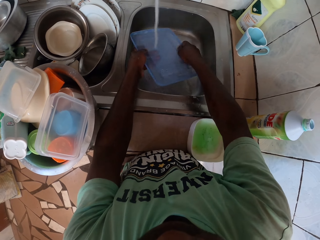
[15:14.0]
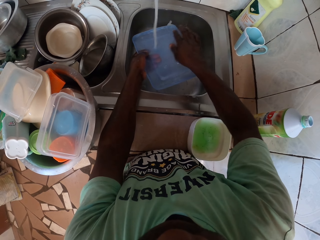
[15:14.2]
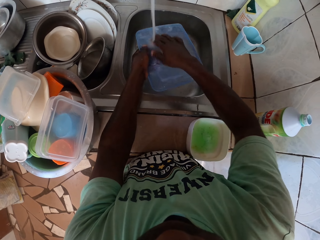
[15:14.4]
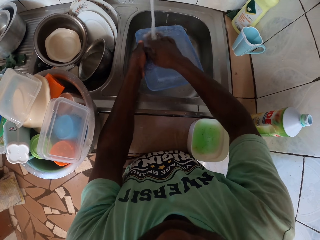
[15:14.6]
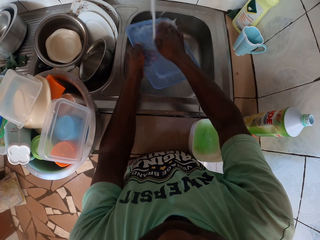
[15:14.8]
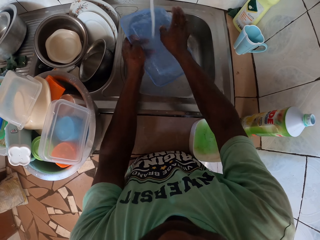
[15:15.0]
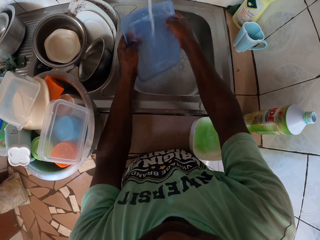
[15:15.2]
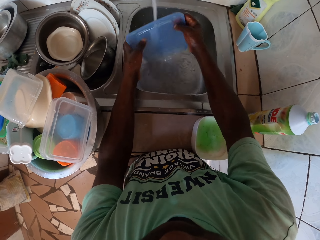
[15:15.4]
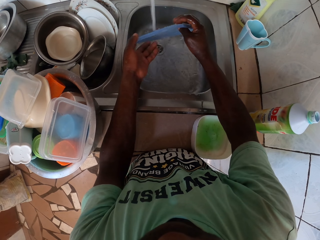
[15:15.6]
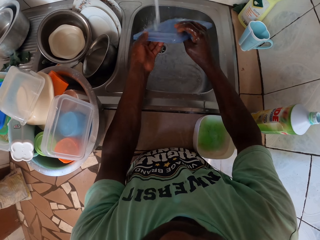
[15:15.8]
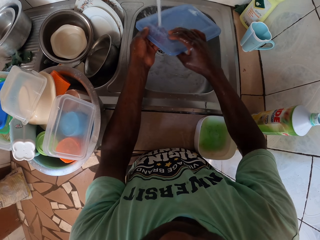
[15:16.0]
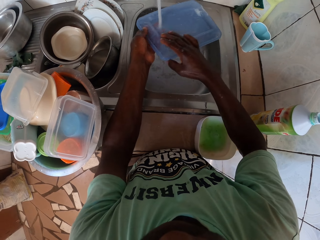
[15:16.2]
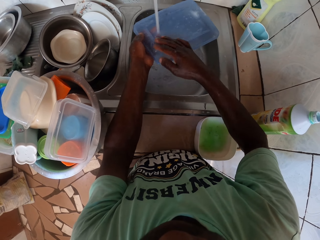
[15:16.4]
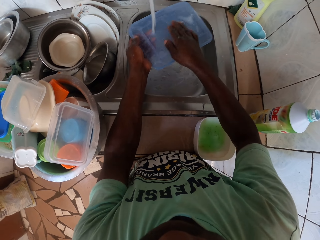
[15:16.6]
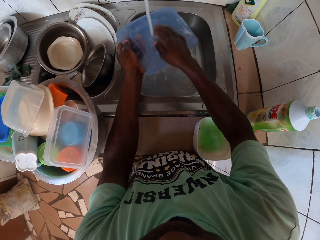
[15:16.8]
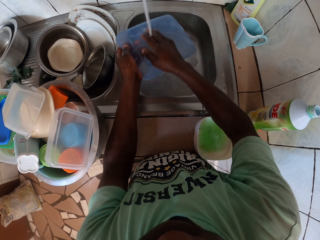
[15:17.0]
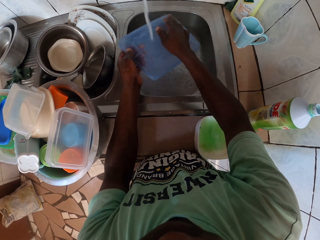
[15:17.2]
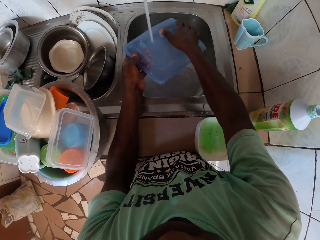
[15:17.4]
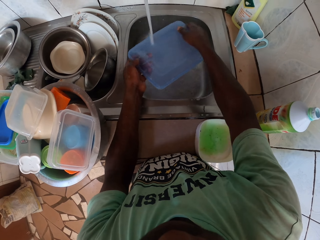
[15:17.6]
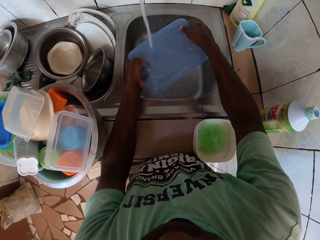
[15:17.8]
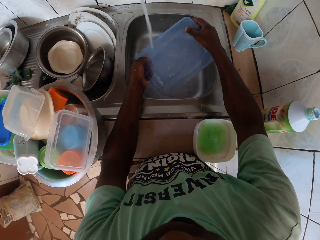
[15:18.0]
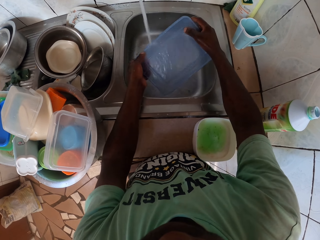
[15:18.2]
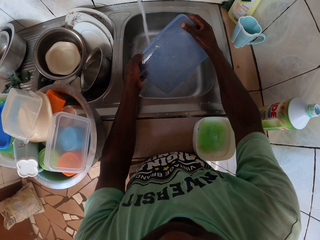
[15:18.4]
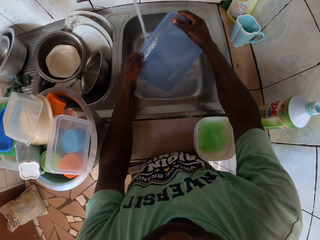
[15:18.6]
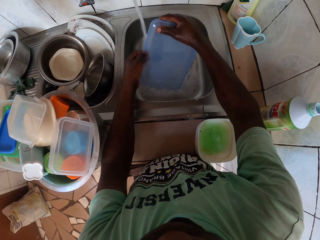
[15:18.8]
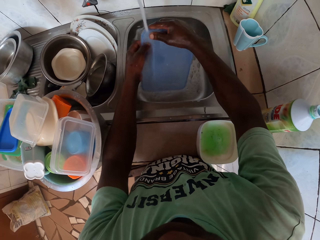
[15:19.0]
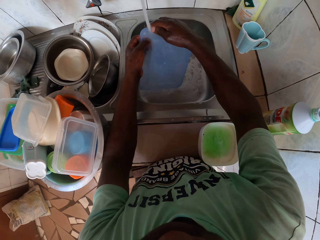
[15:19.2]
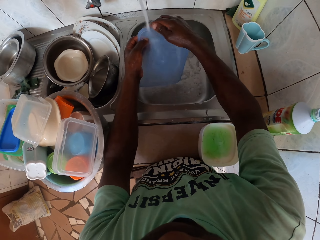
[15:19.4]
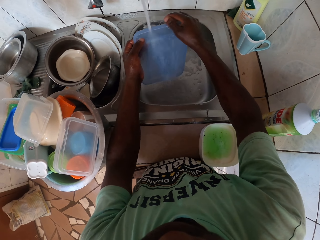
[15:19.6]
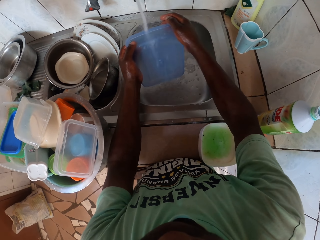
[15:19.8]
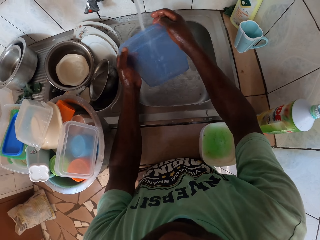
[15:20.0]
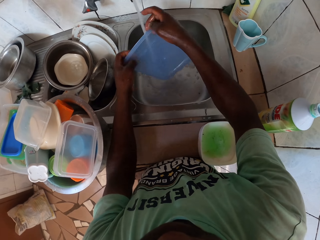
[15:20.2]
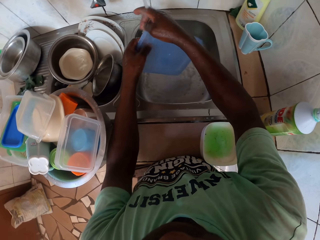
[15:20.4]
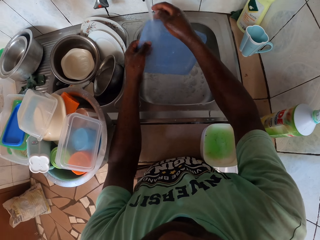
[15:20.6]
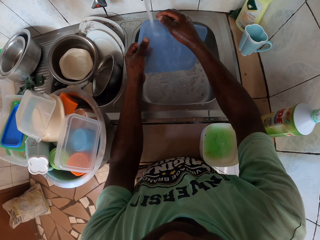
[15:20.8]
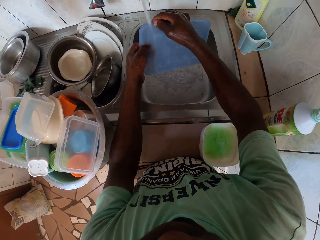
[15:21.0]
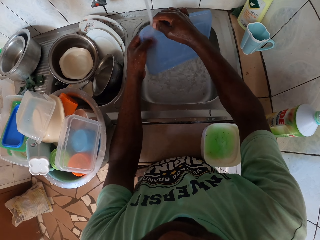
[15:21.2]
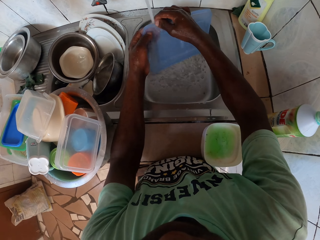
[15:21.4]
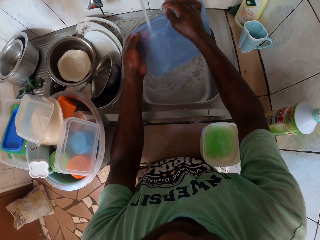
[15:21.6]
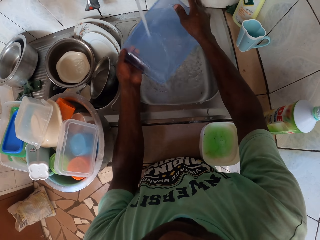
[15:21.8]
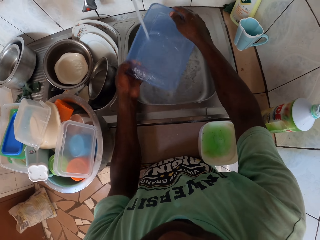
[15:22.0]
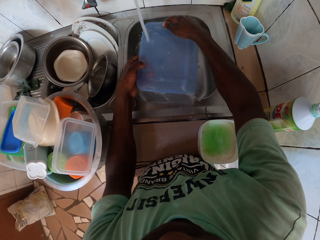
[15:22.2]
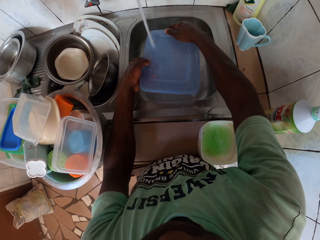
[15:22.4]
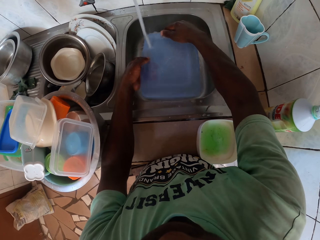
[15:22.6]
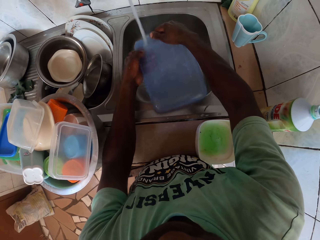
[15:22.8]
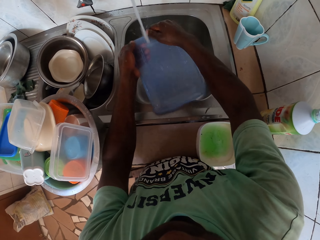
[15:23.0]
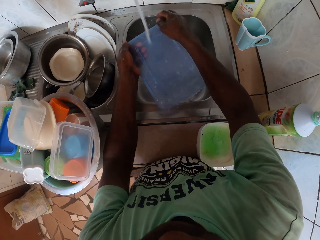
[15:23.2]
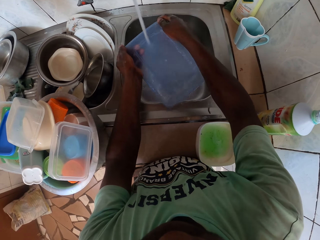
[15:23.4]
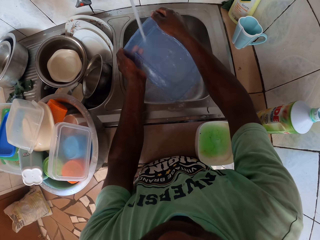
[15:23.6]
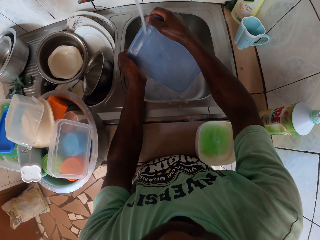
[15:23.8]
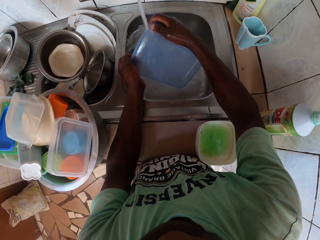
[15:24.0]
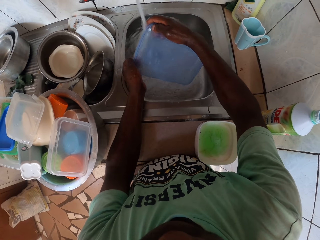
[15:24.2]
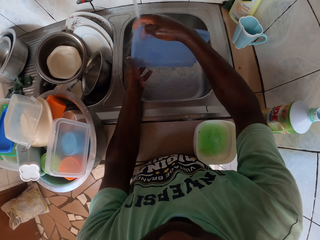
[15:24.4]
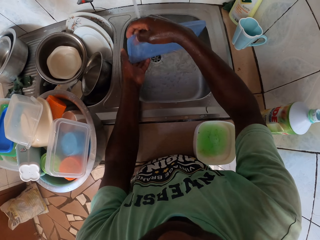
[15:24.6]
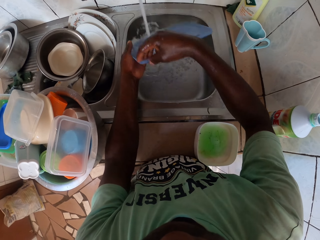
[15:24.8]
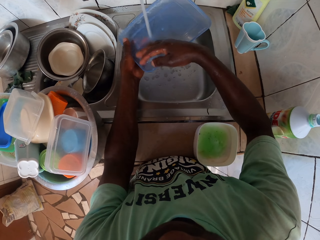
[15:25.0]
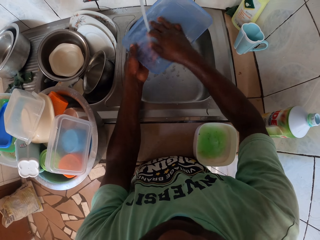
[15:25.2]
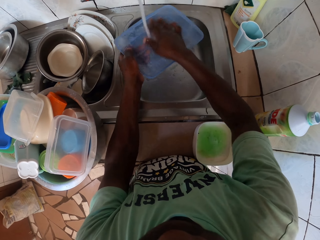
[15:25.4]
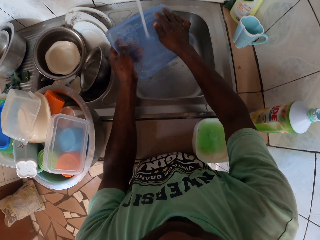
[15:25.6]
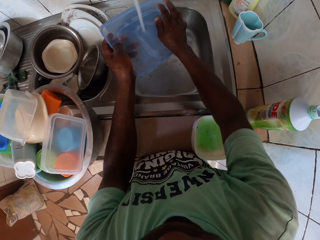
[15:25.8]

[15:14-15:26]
The camera wearer washes the container lid.

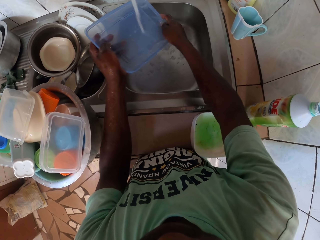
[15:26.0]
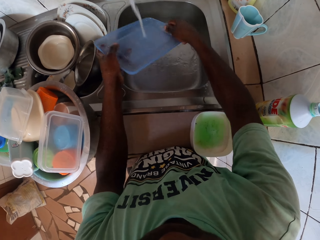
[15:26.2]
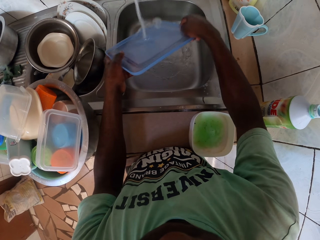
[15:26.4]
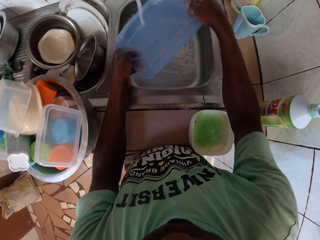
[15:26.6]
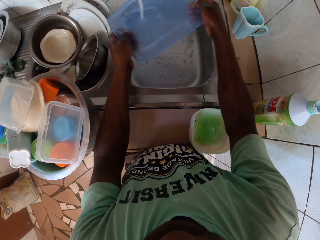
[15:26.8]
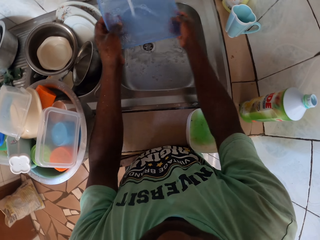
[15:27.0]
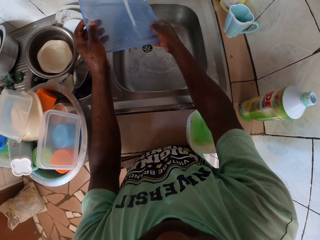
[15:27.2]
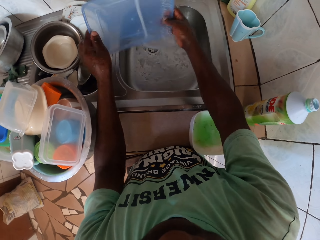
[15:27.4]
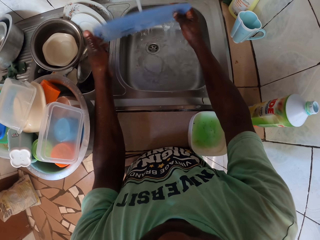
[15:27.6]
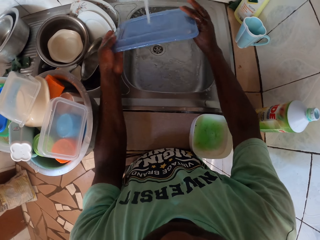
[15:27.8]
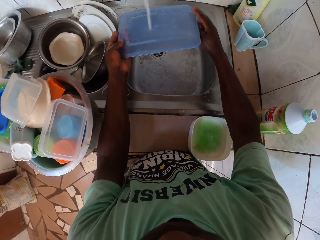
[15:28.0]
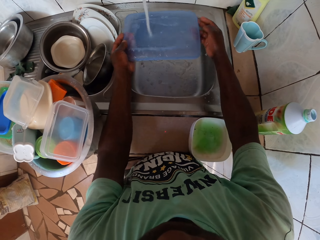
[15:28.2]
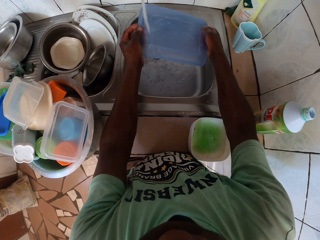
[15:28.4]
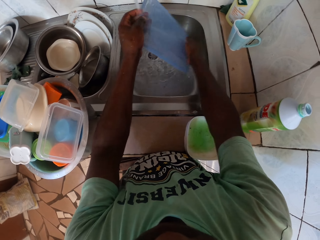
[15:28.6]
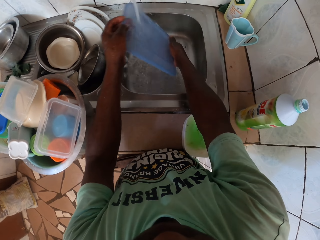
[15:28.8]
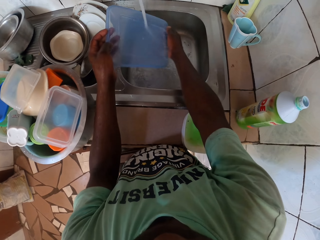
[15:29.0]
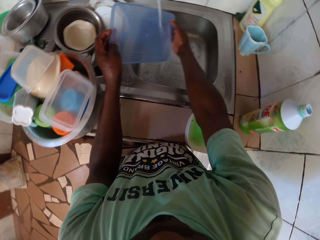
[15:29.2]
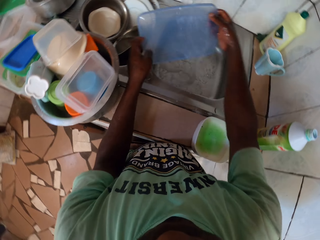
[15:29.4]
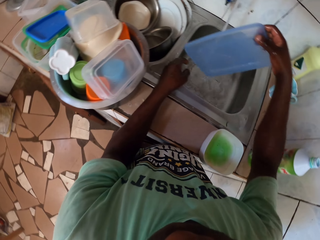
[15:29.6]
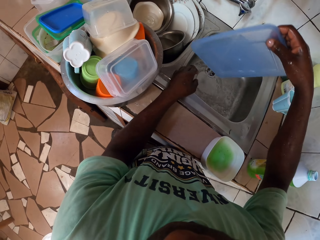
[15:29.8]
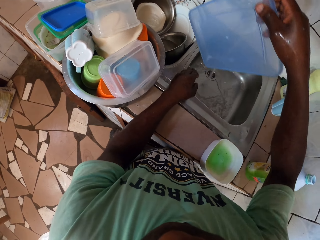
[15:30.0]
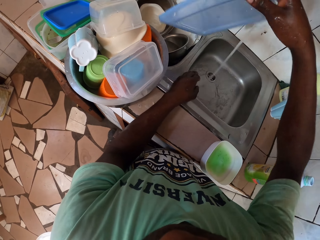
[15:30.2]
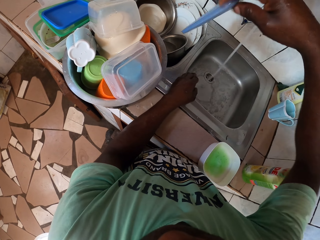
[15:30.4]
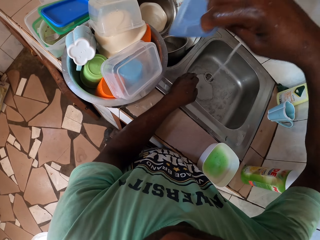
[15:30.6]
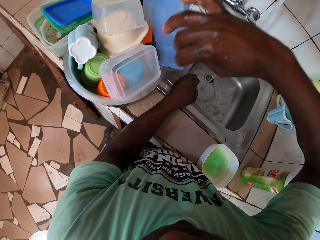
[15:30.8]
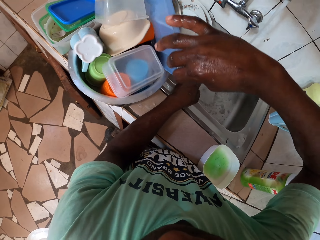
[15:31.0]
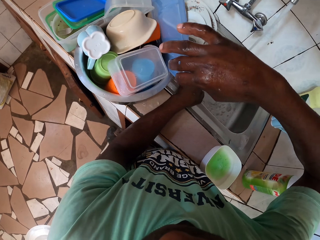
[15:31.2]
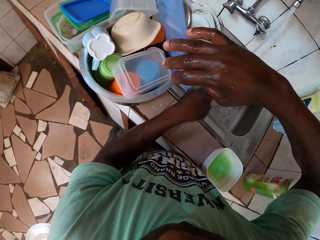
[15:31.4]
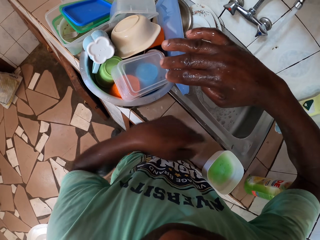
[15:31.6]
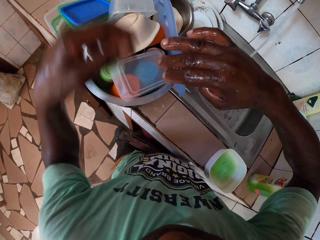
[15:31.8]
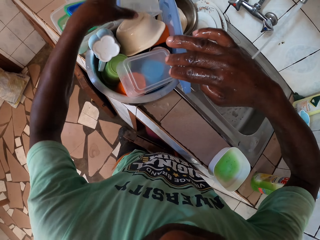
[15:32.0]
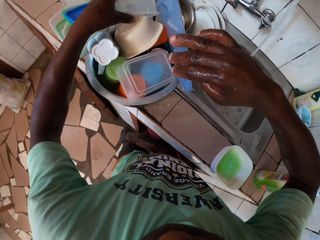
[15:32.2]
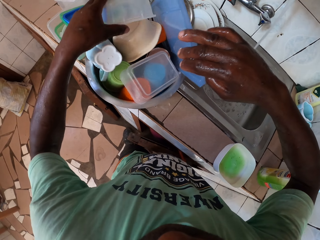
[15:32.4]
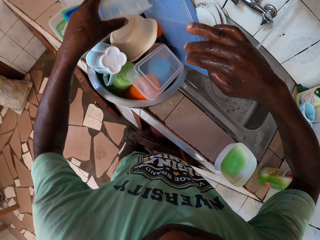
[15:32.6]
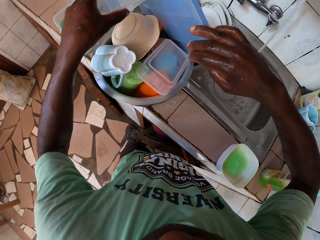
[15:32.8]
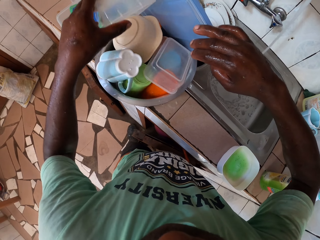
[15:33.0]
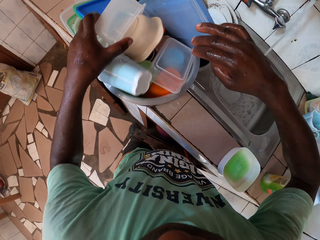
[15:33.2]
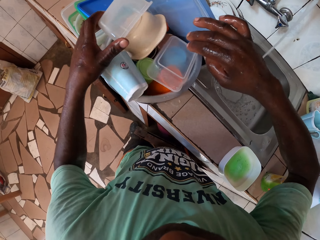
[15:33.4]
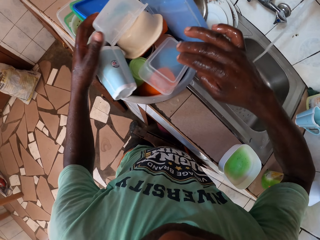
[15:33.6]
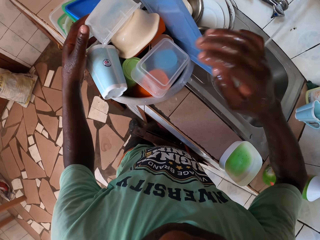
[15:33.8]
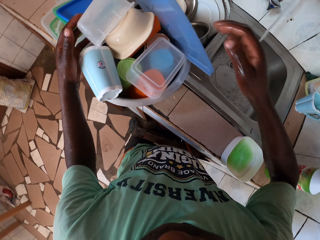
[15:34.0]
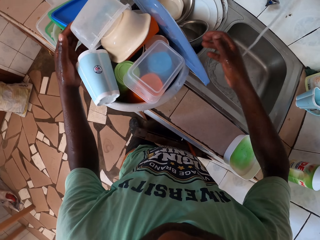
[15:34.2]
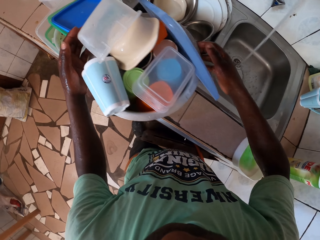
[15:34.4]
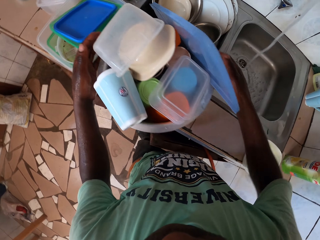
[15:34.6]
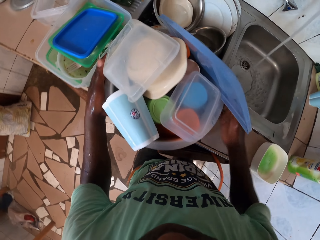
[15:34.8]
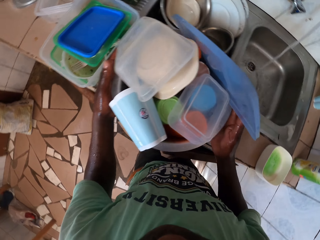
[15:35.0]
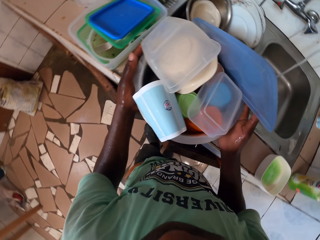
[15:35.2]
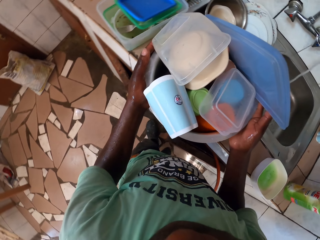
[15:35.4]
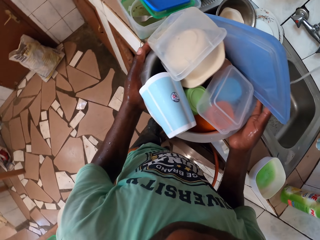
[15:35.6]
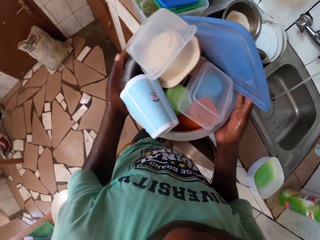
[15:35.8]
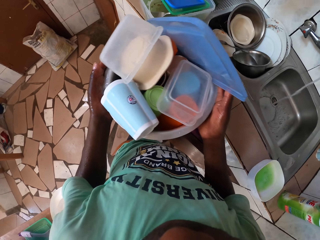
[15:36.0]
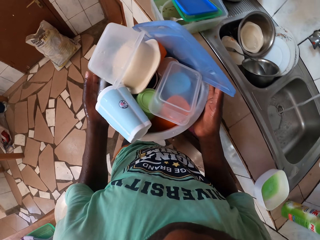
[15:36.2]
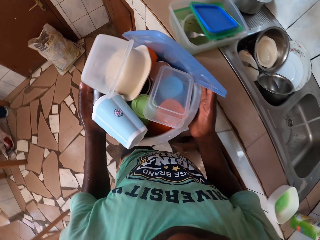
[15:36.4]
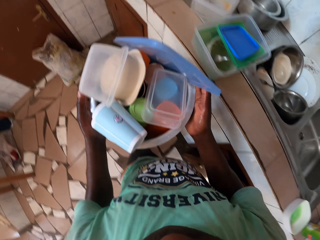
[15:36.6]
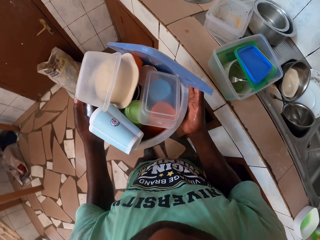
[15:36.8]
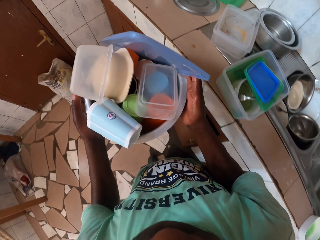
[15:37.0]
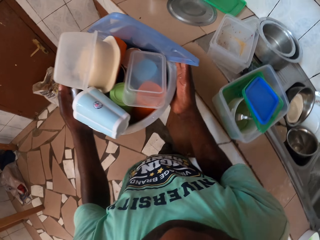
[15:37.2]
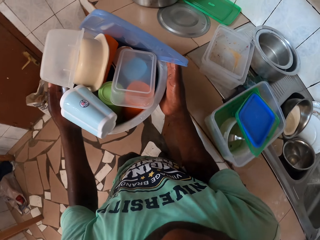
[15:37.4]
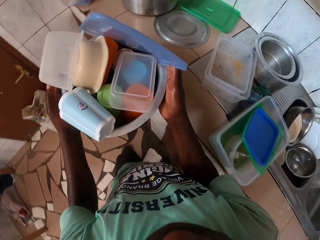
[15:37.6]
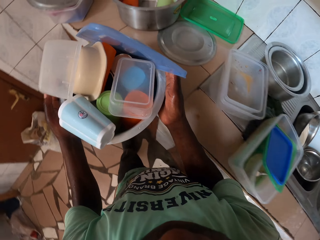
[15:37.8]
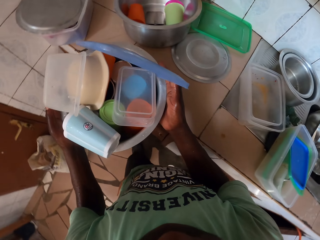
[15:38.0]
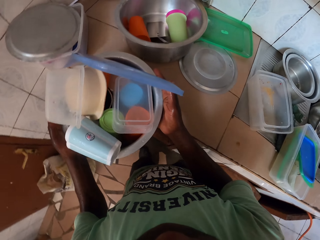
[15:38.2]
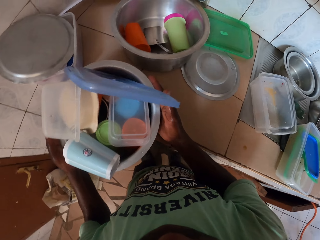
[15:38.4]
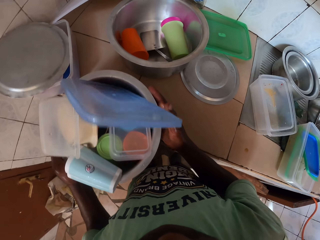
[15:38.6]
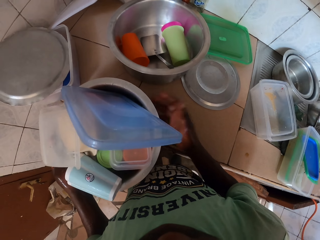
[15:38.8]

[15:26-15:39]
The camera wearer carries the utensils. They put the lid in the pot. They carry the pot to another table.
